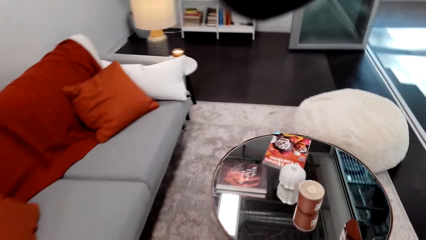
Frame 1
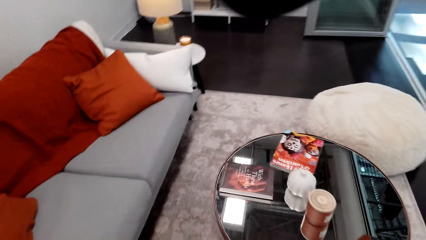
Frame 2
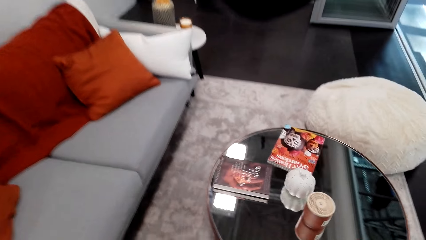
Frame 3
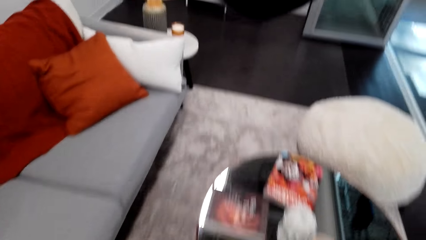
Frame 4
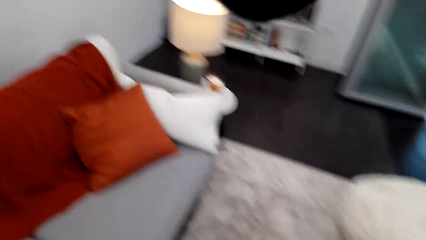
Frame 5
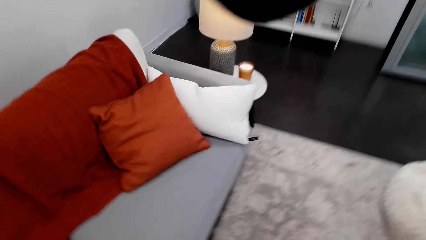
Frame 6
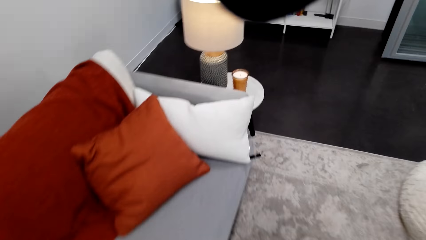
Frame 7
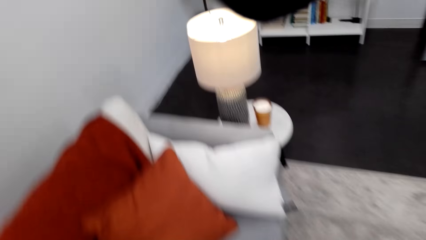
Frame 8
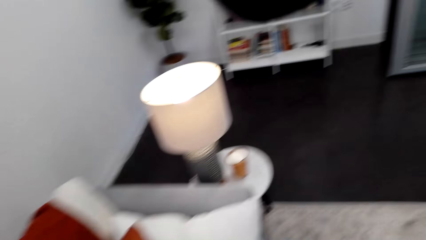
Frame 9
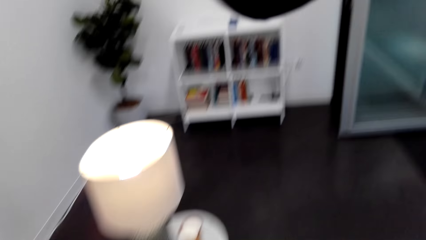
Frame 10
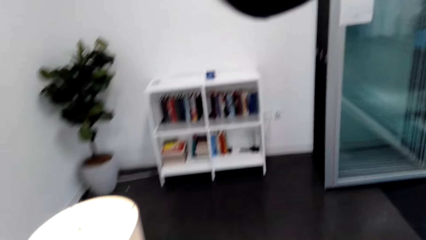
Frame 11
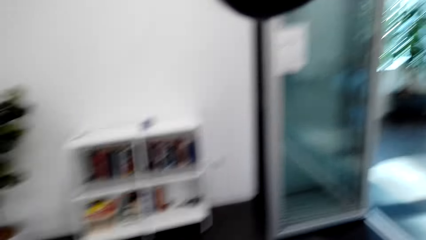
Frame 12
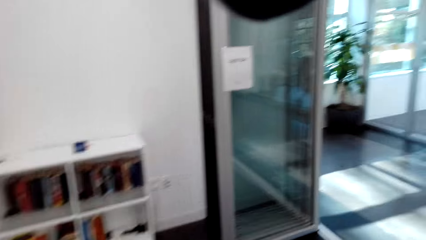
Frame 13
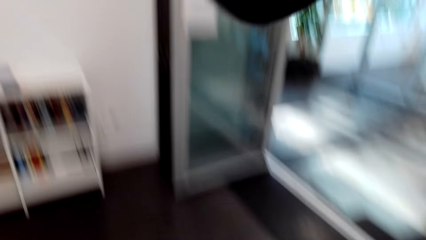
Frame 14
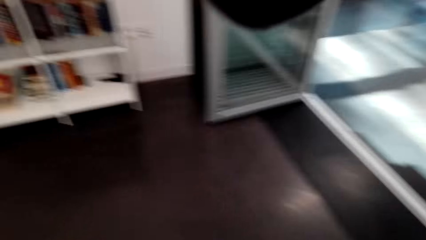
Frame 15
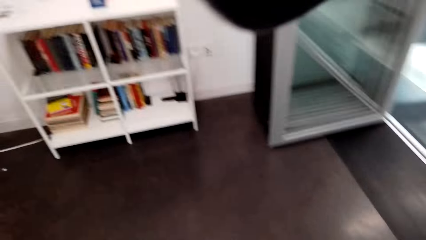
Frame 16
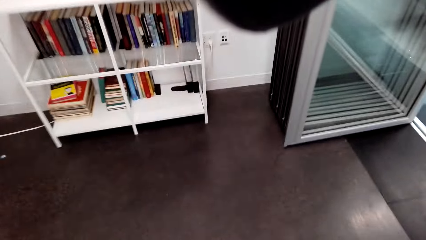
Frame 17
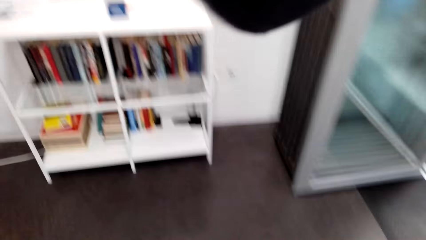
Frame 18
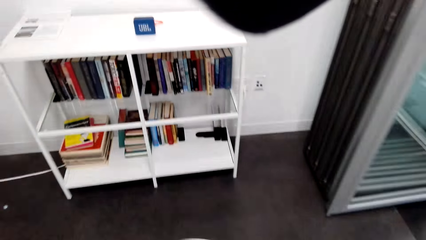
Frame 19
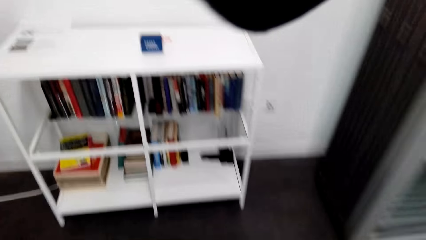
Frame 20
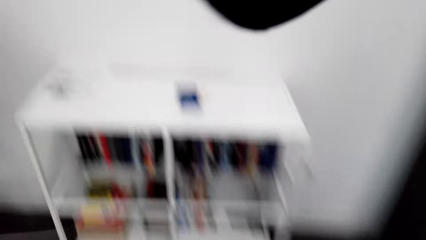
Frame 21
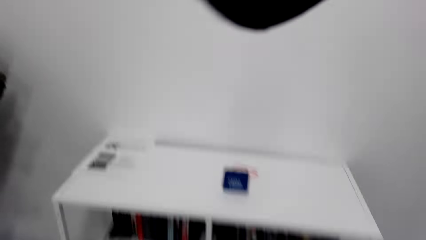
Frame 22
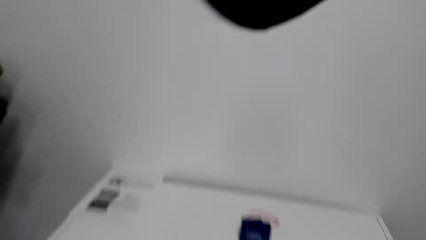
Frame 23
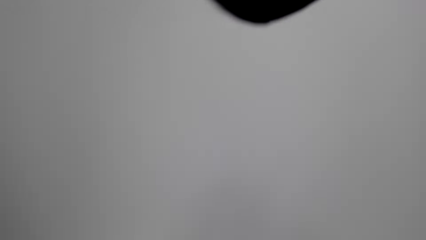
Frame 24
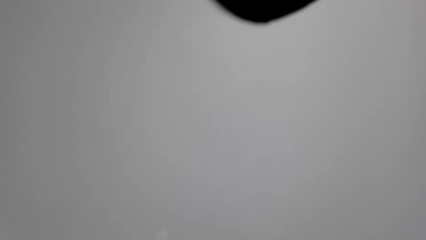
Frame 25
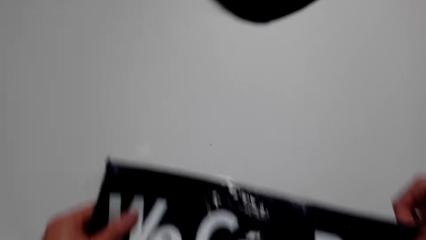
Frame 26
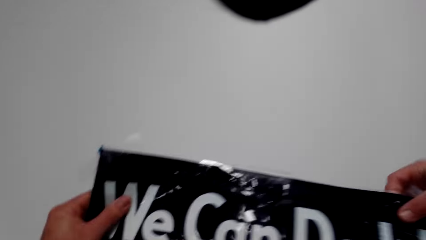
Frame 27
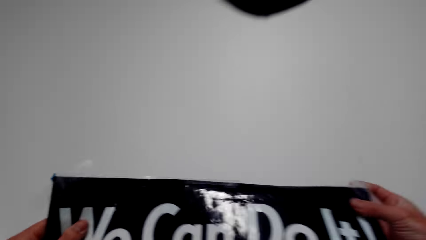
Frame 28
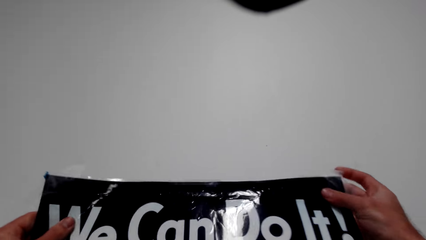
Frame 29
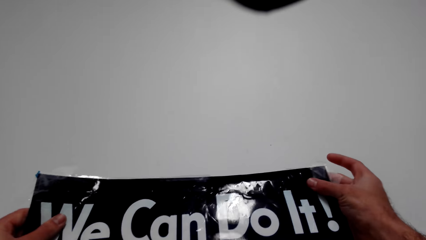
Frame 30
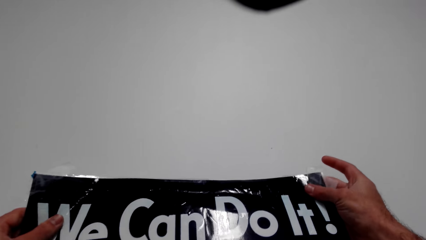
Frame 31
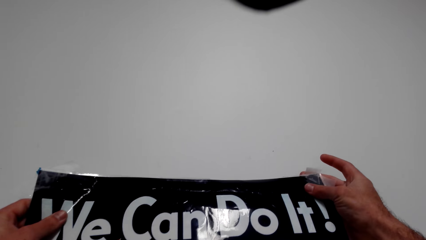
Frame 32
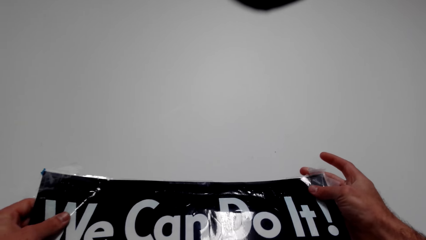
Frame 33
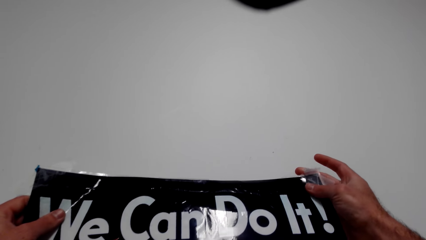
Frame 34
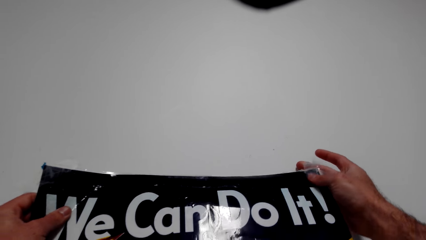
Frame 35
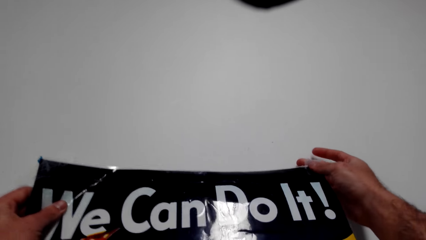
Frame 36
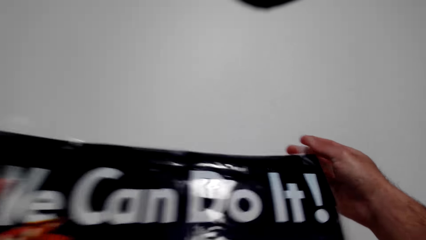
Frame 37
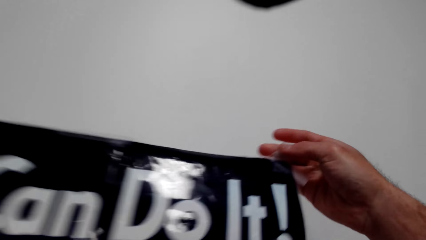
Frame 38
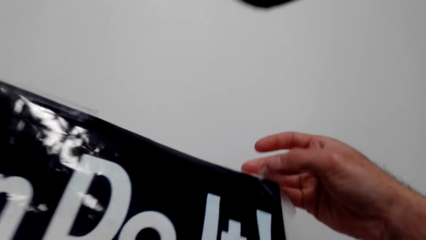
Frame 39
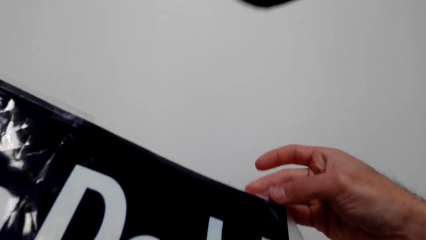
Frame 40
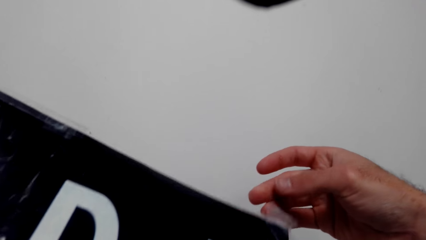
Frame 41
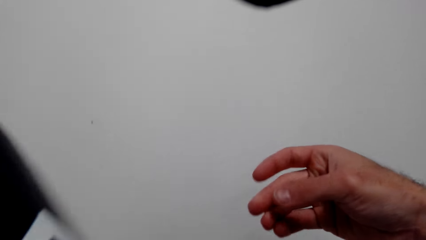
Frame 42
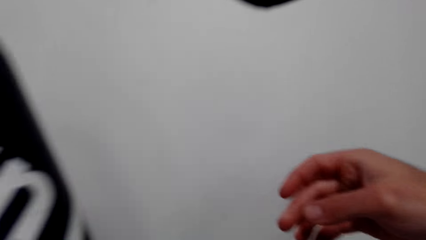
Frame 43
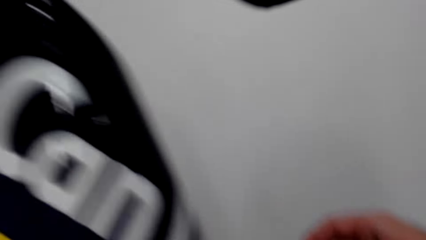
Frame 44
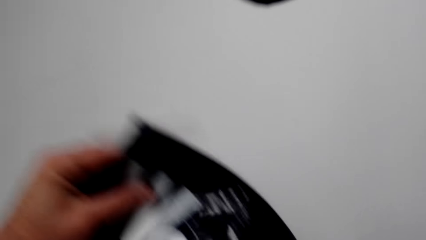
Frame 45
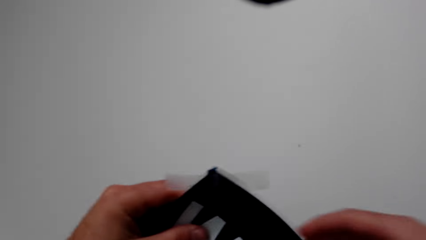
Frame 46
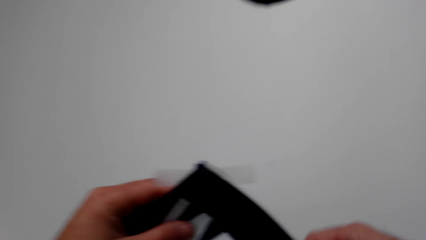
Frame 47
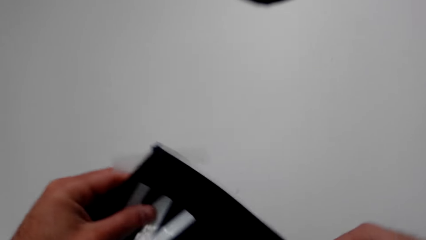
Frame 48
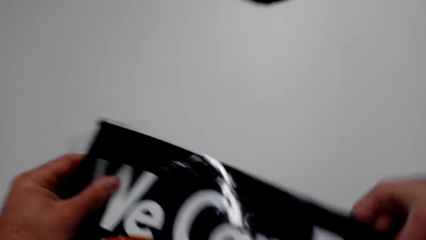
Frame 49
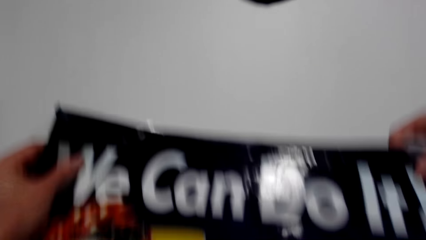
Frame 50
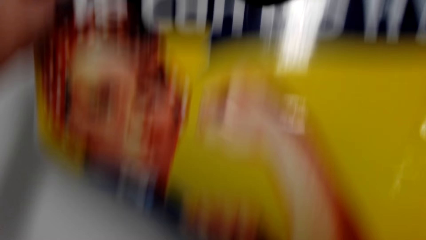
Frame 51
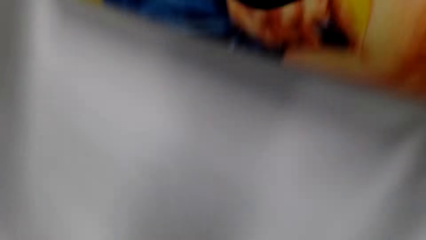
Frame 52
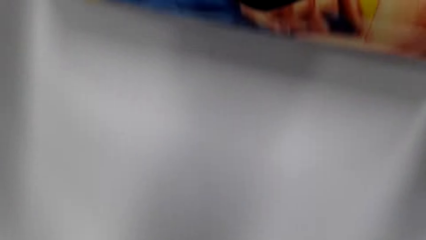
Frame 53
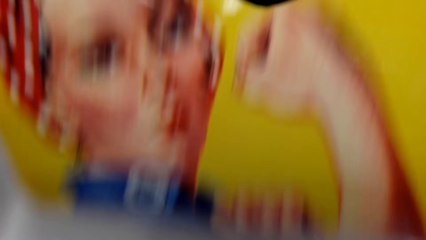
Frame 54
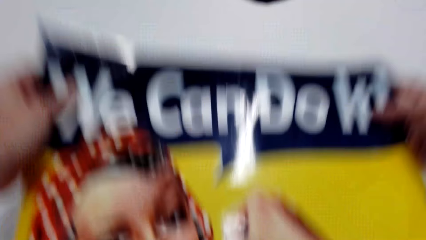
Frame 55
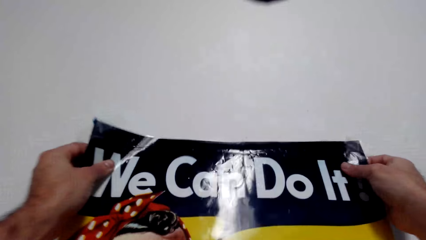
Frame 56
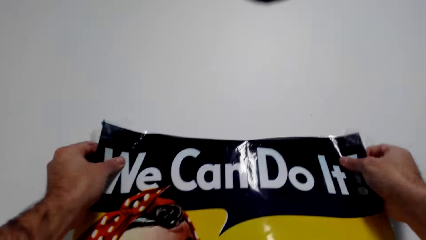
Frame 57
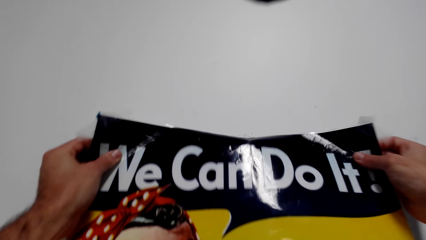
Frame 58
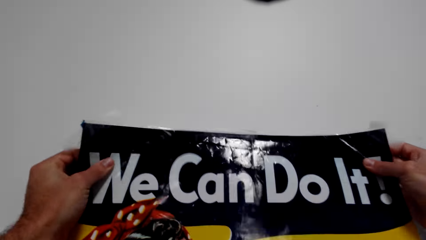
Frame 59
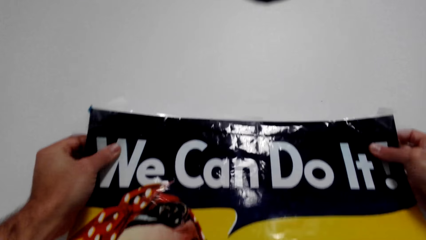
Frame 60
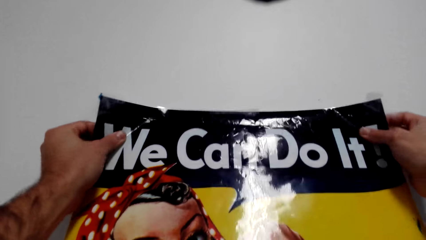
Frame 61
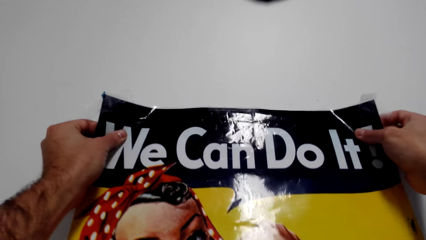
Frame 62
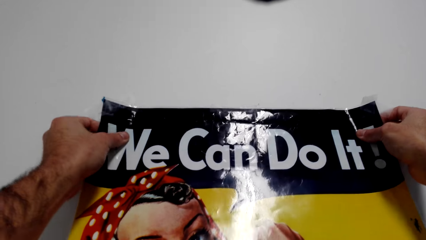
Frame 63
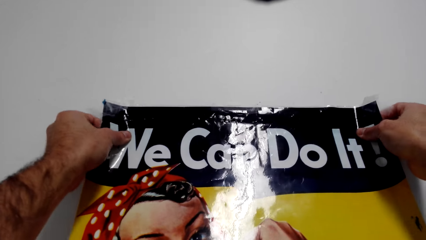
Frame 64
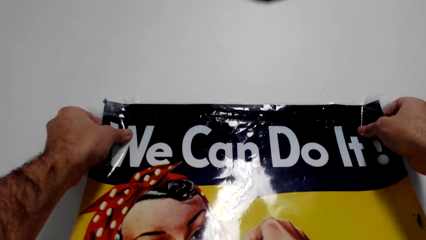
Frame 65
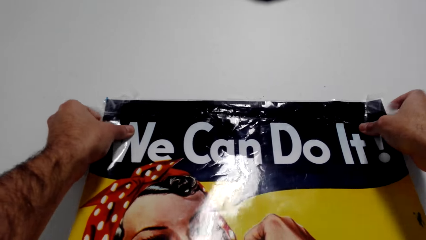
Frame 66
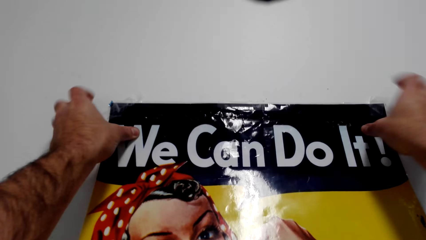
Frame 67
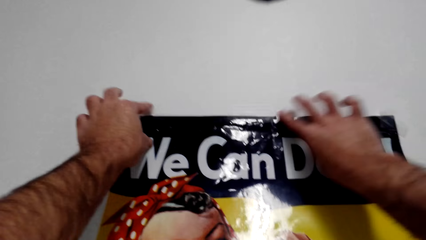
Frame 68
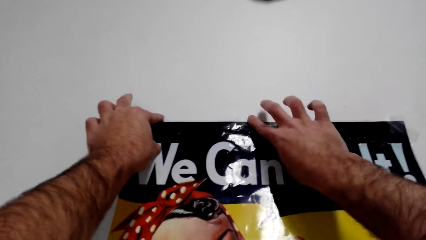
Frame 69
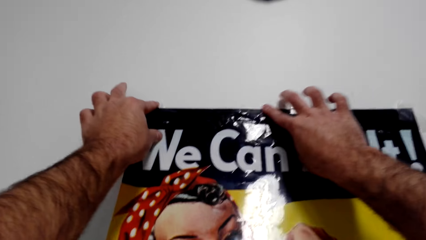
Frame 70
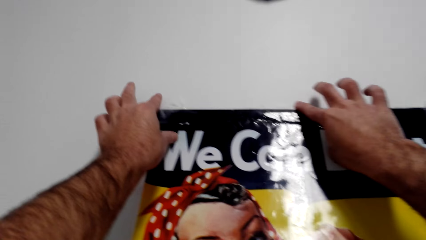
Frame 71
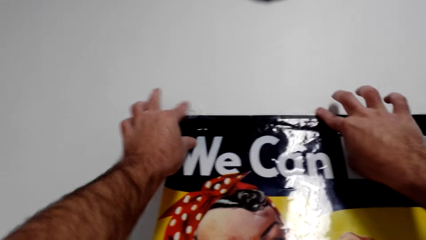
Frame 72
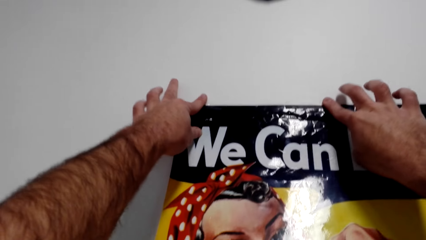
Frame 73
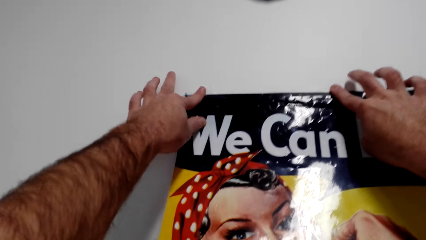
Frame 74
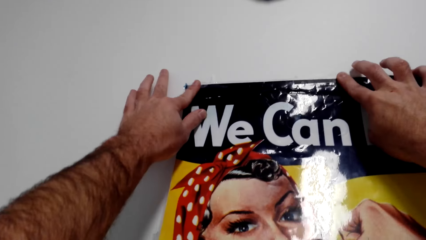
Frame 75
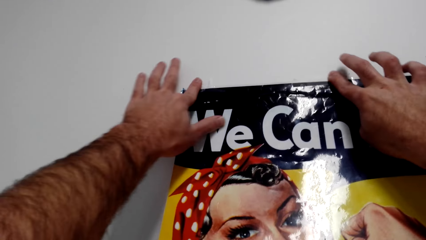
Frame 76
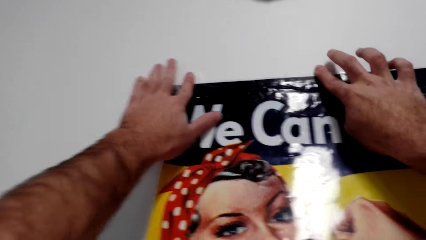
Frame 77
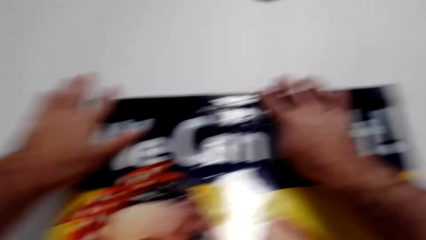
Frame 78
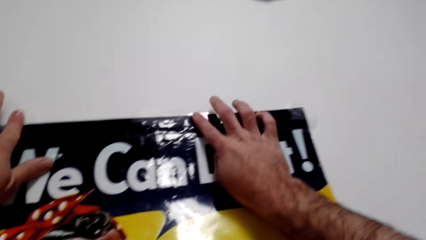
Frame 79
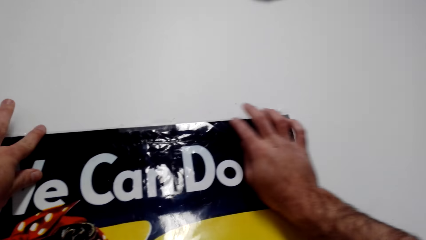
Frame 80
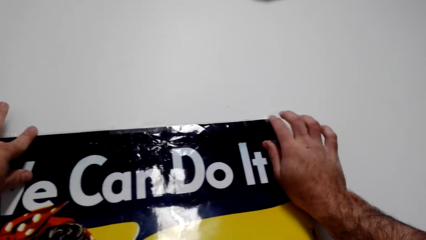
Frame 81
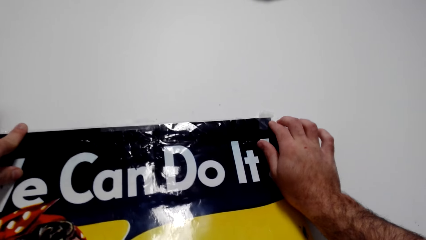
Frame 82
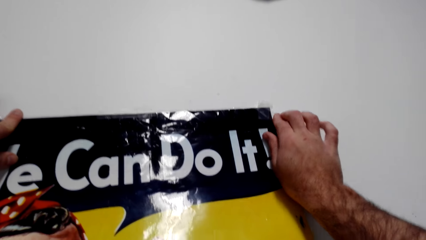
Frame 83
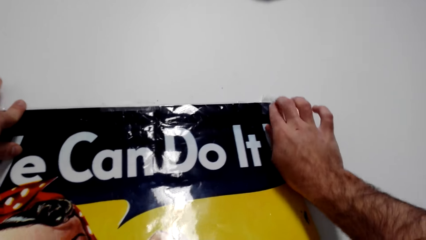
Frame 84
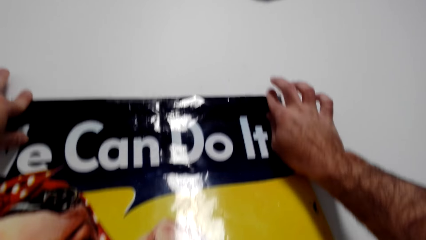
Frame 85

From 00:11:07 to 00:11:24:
The camera wearer looks around the room. They hold the decoration. They fix the decoration on the wall.
